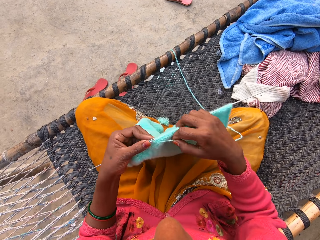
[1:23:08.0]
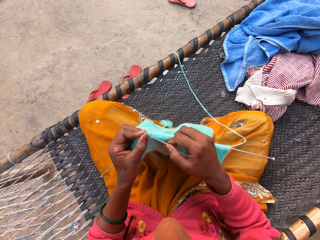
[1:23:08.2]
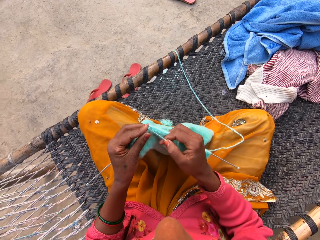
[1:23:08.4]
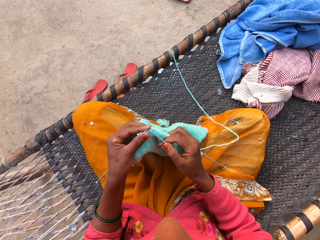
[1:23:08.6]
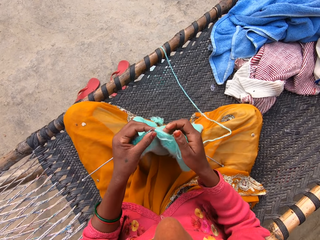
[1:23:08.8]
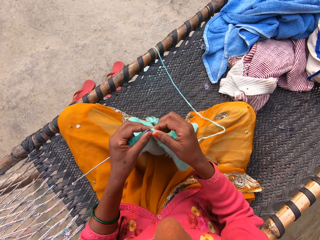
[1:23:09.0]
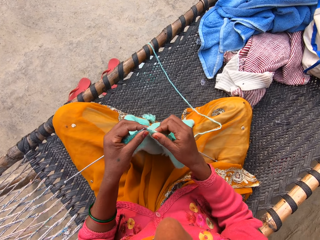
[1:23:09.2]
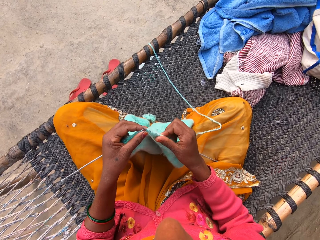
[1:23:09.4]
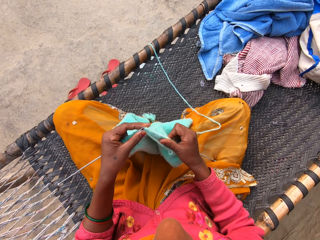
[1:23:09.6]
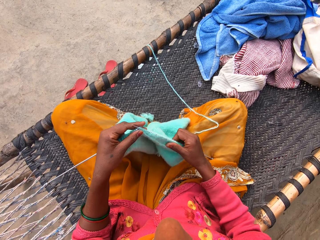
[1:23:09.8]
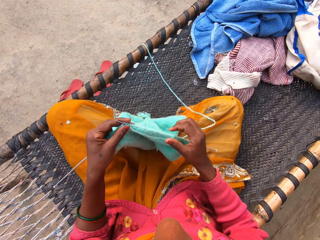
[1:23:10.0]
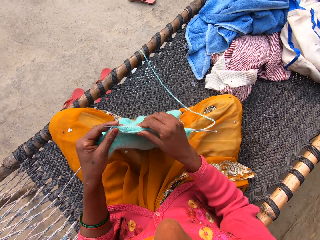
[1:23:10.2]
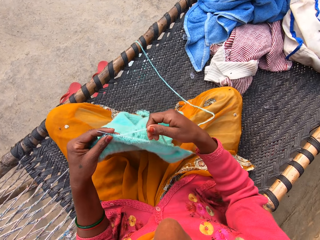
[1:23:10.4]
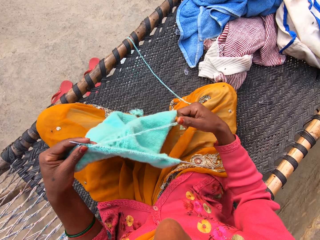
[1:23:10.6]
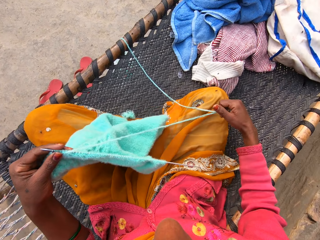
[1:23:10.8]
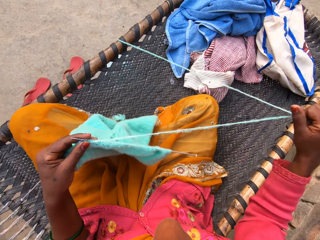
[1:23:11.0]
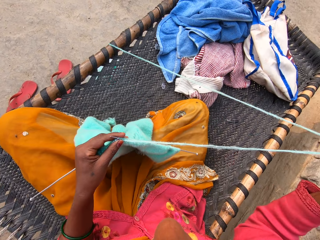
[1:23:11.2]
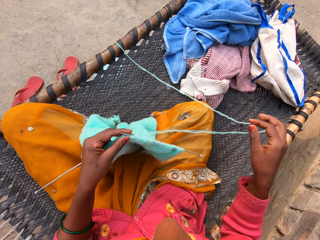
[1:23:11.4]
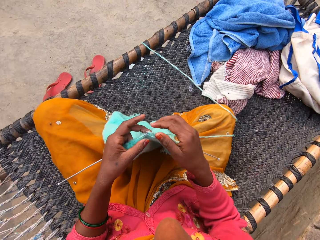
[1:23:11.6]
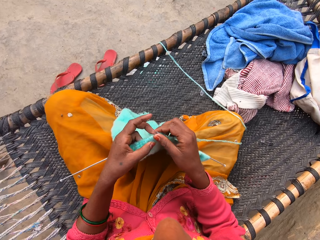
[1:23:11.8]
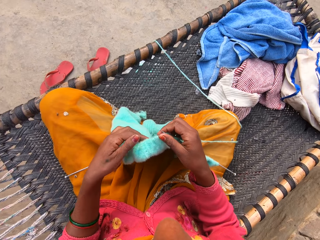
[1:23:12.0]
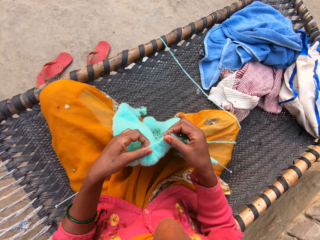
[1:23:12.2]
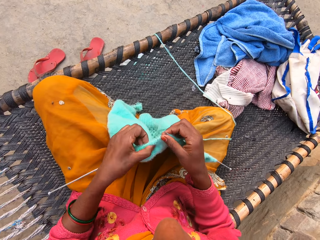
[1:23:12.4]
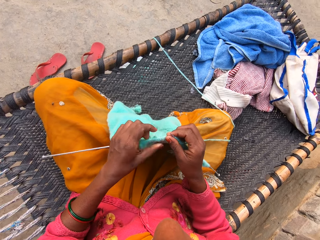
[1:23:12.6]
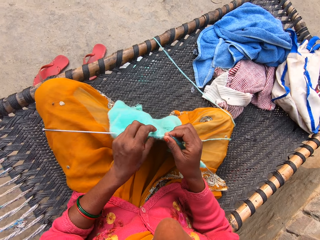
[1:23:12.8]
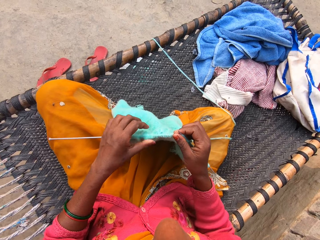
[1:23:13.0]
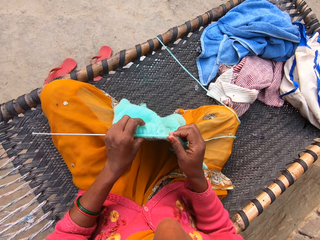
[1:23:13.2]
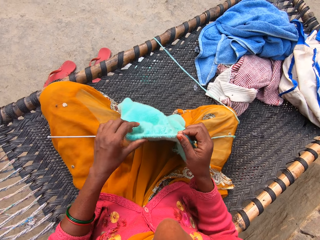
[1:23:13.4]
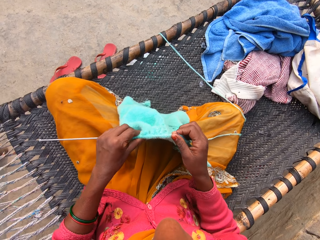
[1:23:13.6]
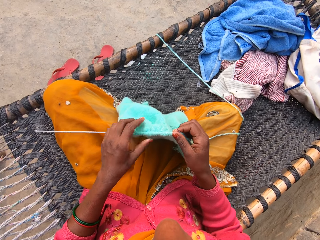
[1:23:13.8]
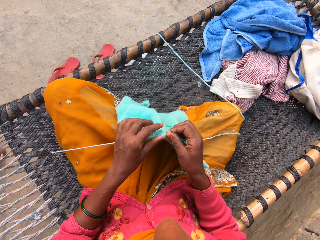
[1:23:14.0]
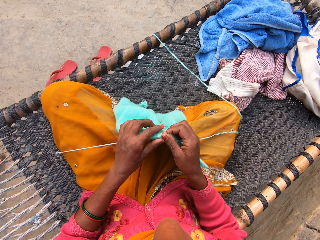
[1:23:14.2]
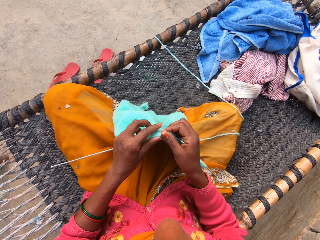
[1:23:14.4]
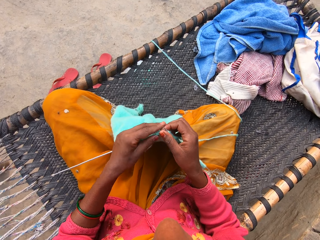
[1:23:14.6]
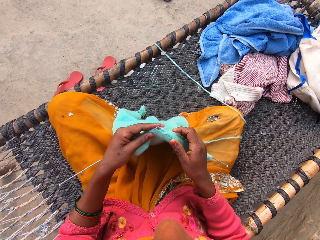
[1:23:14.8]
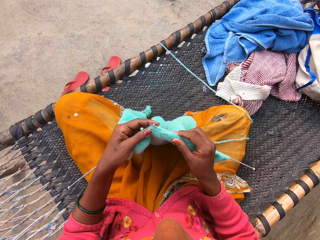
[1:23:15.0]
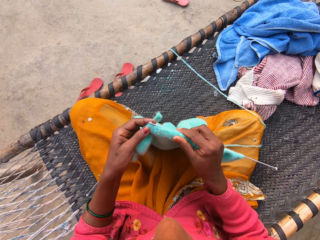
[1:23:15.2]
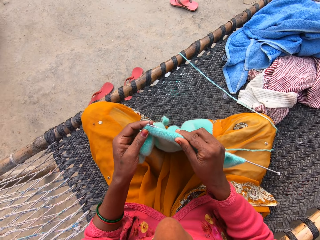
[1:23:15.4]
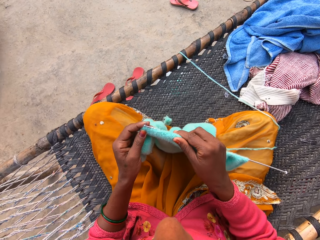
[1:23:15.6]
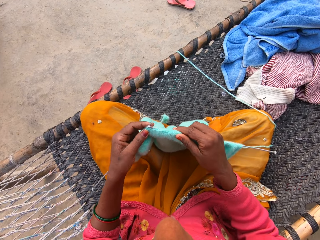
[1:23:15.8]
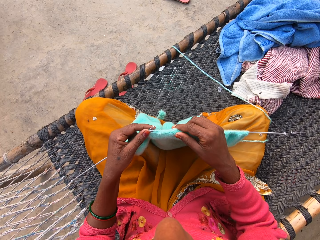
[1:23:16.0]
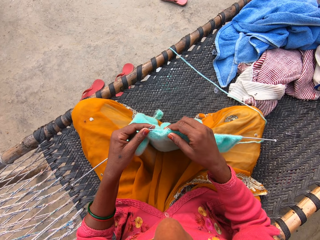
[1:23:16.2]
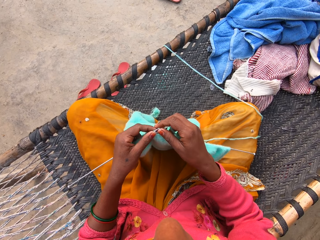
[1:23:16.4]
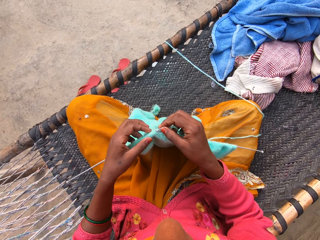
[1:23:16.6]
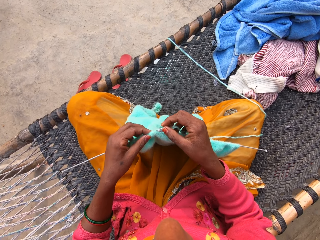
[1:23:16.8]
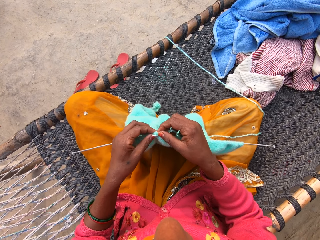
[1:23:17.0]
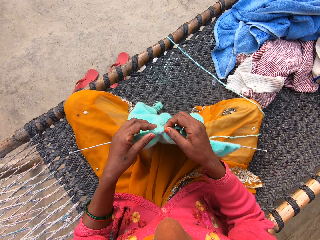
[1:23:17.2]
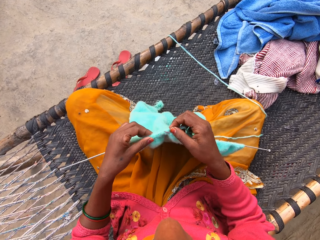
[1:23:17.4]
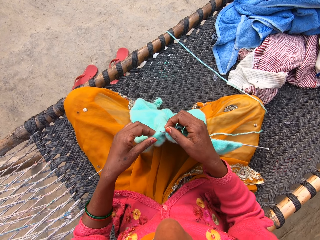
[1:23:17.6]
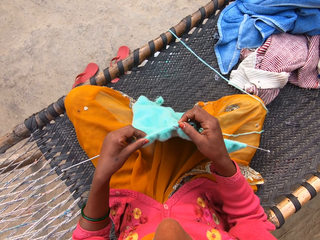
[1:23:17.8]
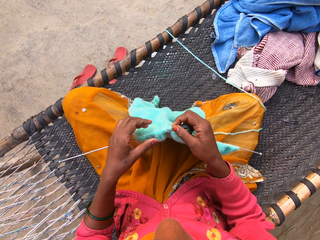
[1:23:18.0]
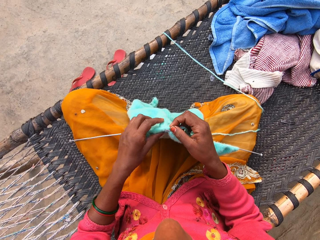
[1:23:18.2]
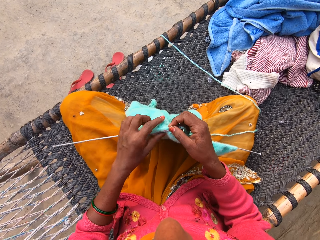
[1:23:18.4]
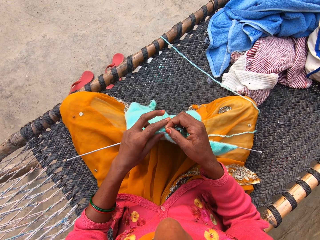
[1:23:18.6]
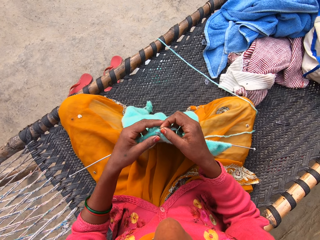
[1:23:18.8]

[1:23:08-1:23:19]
The camera wearer loops a yarn on the knitting needle. She knits a fabric with the knitting needle. She moves the fabric on the knitting needle with her right hand. She pulls the yarn with her right hand. She straightens the yarn with her right hand. She drops the yarn on her lap. She holds a knitting needle. She touches the fabric with her left hand. She moves the fabric on the knitting needle.

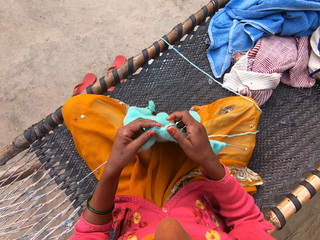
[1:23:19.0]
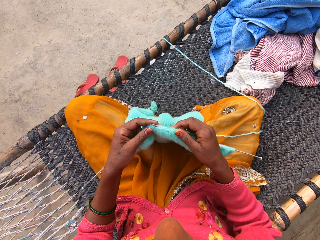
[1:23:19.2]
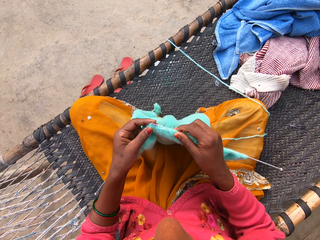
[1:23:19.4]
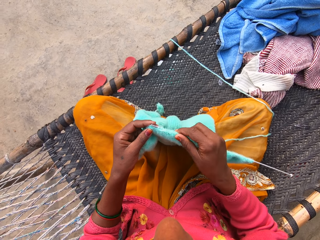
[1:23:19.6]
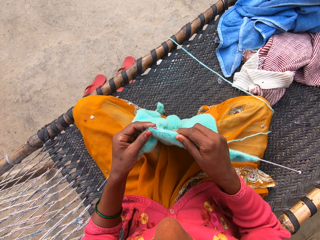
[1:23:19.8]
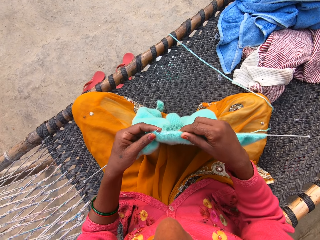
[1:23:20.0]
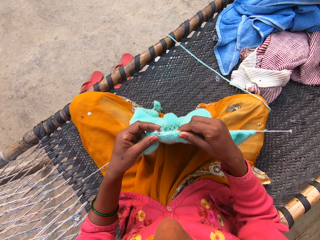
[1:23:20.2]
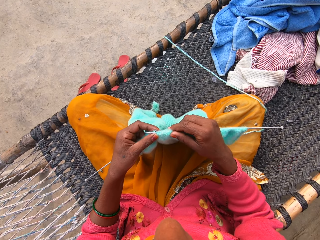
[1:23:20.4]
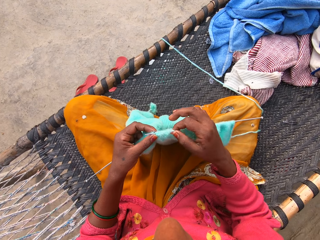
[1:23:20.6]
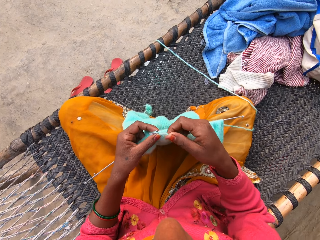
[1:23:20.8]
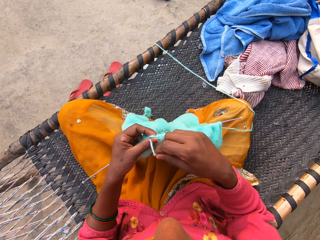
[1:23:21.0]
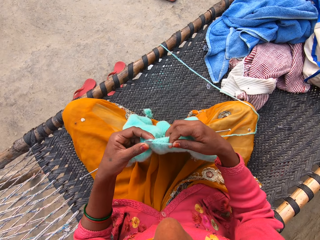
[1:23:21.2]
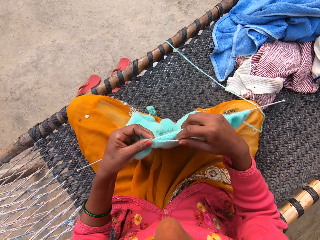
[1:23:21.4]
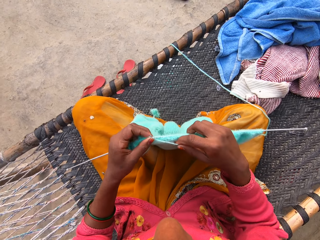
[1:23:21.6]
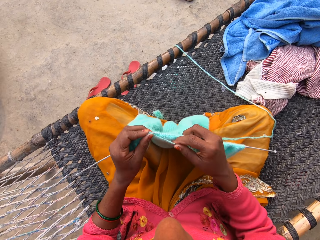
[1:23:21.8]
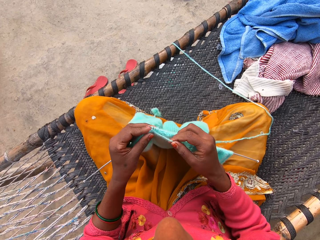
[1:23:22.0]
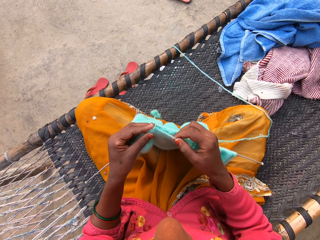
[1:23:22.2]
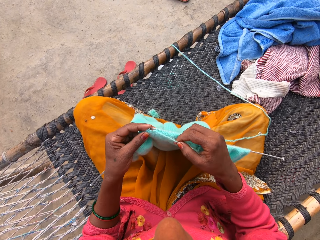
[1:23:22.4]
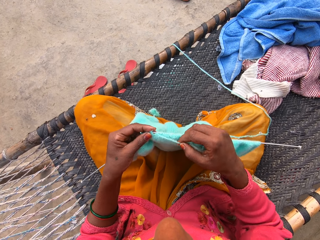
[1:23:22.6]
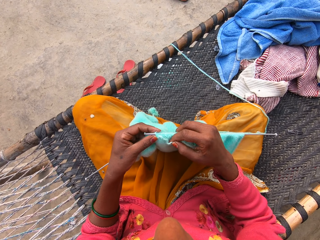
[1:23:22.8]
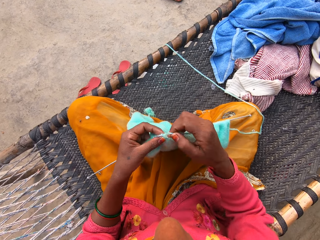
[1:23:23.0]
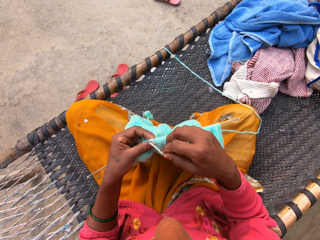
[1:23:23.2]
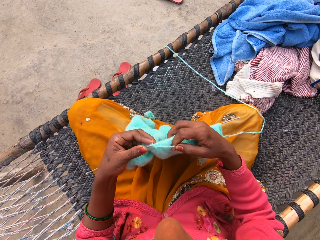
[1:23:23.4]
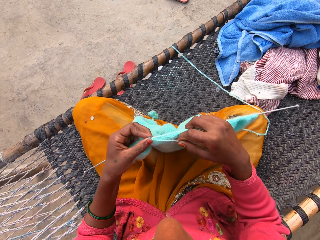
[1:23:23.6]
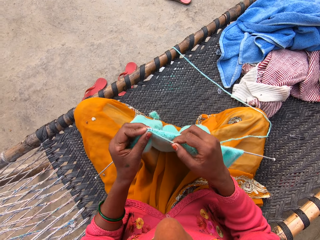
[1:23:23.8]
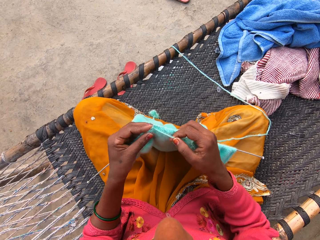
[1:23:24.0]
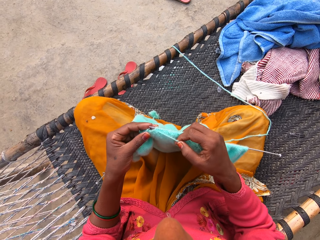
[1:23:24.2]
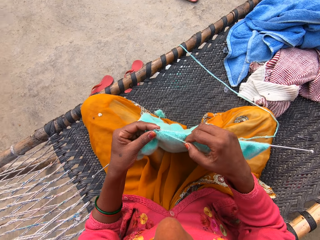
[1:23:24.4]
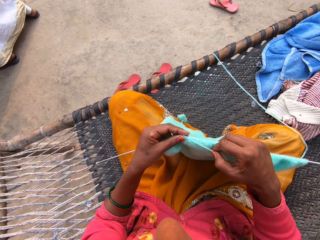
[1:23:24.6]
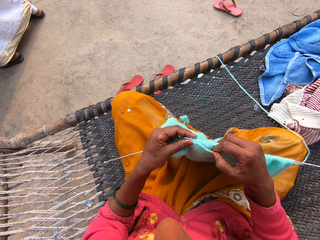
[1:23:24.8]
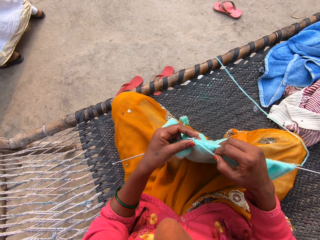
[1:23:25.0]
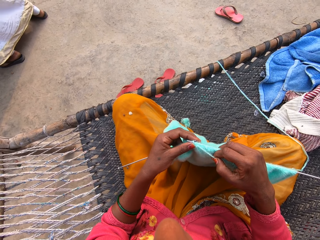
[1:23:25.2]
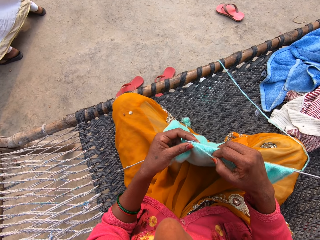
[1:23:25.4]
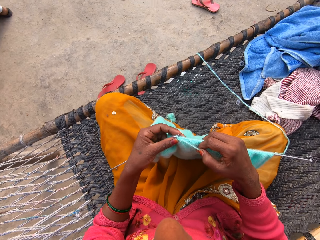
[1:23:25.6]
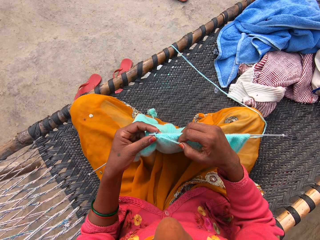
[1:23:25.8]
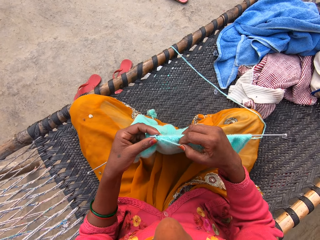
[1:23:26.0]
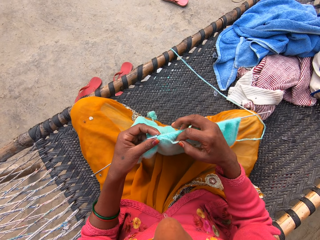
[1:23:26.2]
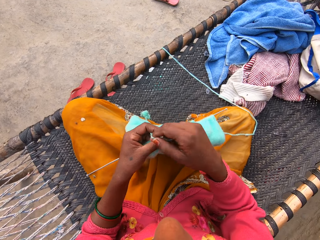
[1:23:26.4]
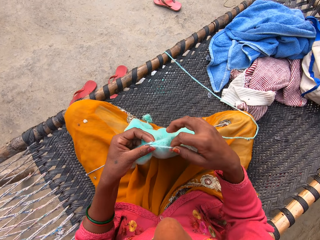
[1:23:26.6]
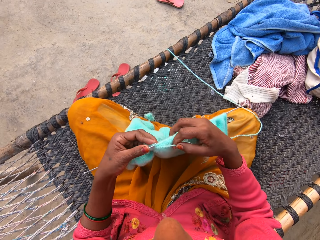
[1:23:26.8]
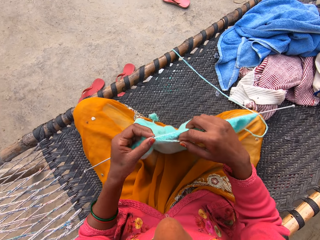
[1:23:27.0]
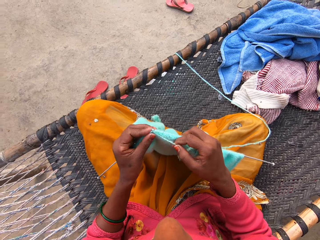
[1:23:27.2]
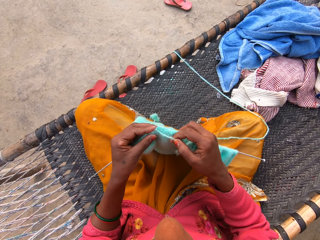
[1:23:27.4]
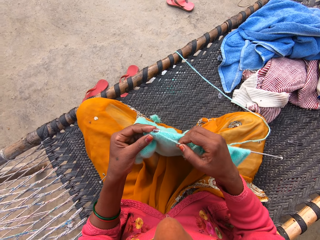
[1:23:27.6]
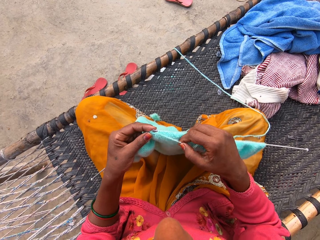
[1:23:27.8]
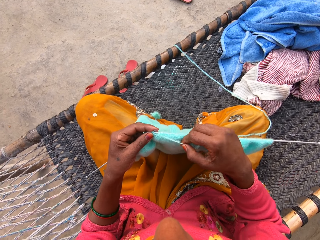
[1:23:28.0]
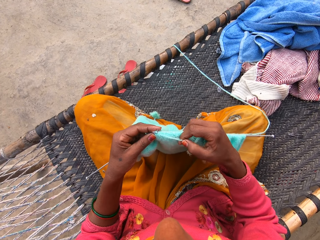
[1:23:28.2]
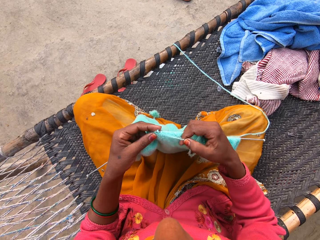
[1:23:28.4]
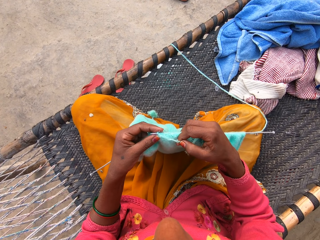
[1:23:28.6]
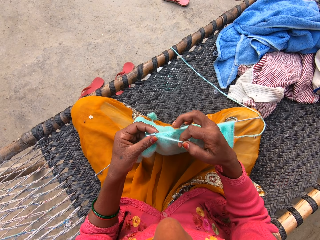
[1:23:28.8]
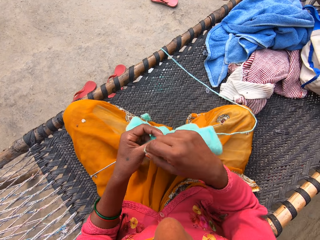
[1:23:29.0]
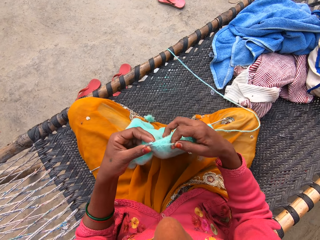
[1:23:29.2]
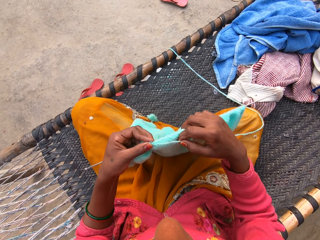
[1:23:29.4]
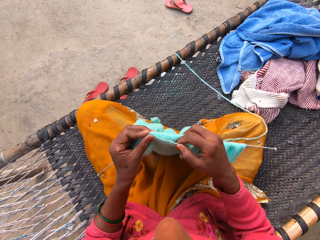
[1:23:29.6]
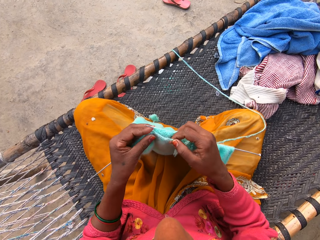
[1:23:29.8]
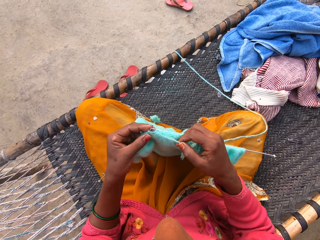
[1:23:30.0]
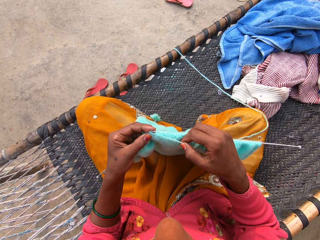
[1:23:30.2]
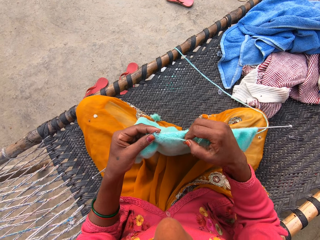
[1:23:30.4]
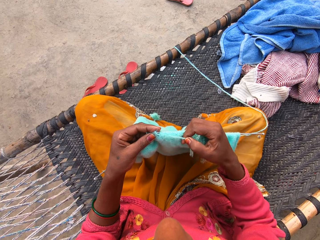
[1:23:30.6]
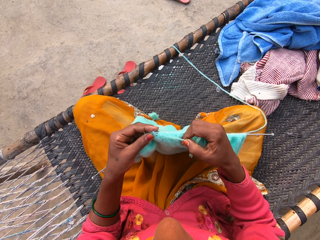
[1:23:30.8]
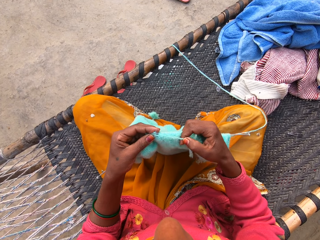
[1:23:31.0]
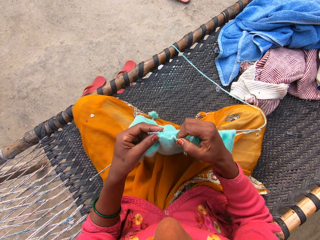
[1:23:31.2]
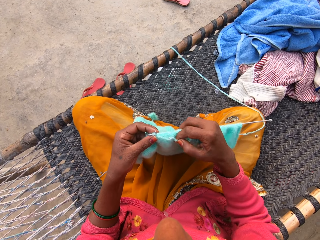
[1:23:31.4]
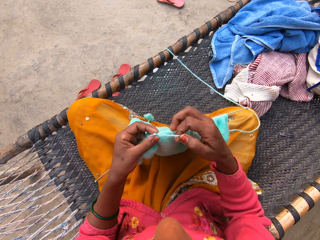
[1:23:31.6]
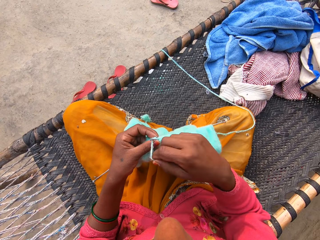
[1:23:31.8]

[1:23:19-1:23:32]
The camera wearer knits a fabric with the knitting needle. They loop a yarn on the knitting needle. They knit the fabric with the knitting needle. They loop the yarn on the knitting needle. They knit the fabric with the knitting needle. A woman stands in front of the camera wearer. The camera wearer loops the yarn on the knitting needle. They knit the fabric with the knitting needle. They loop the yarn on the knitting needle. They knit the fabric with the knitting needle.
